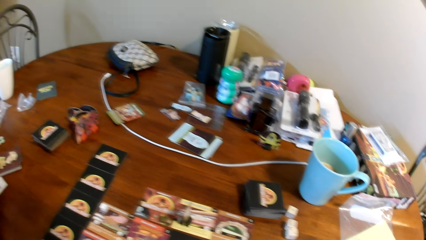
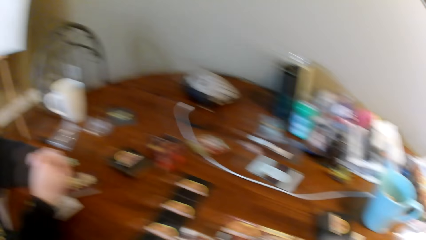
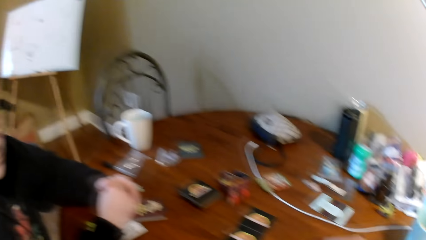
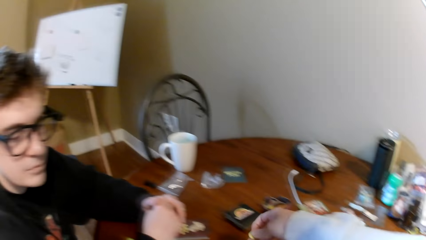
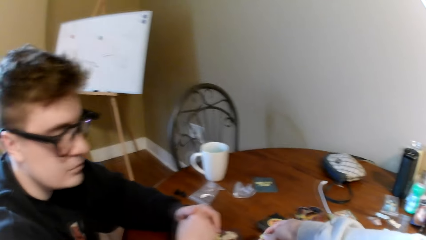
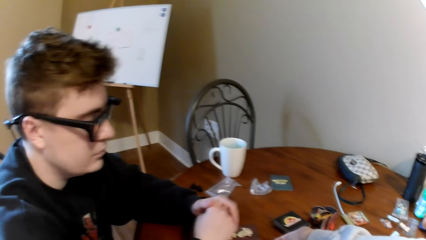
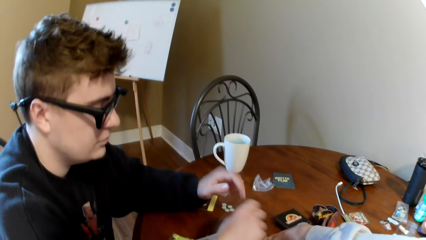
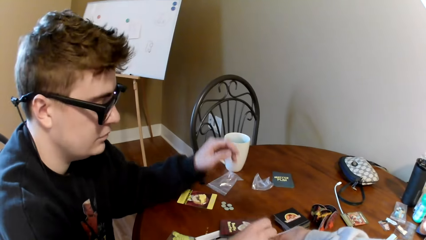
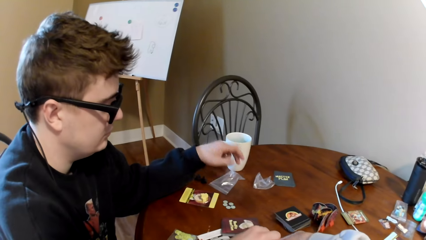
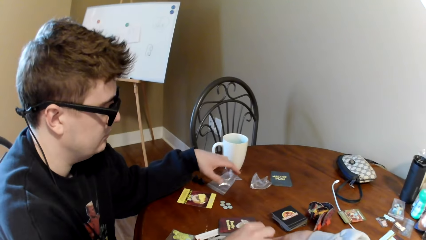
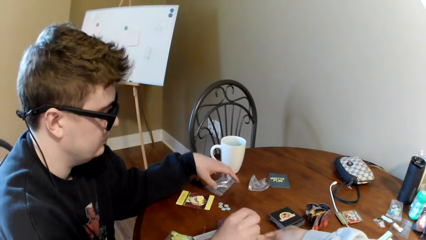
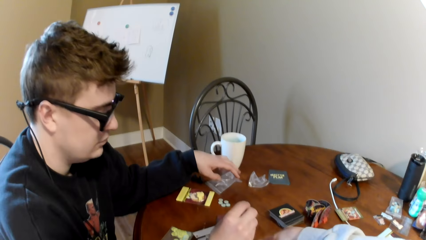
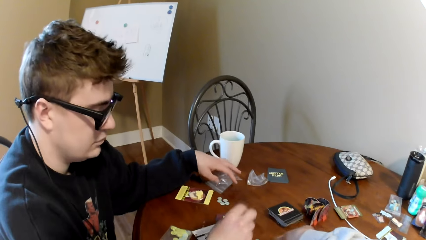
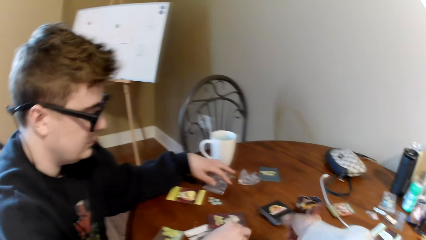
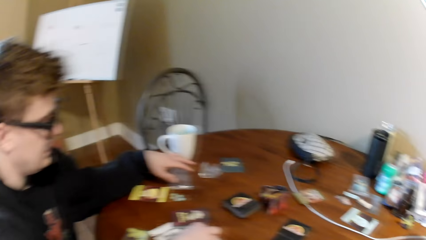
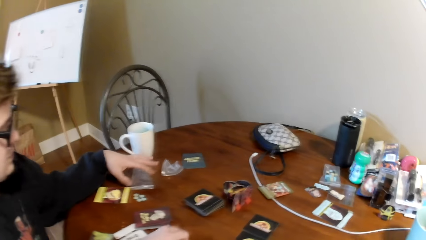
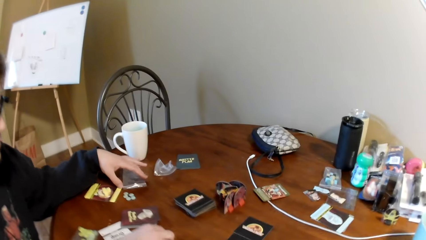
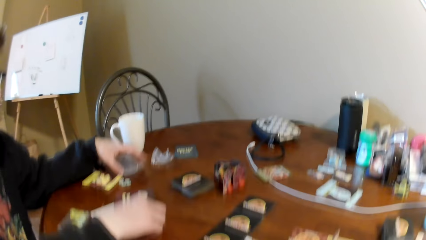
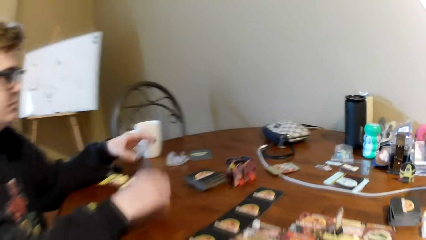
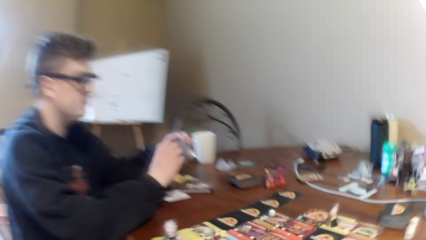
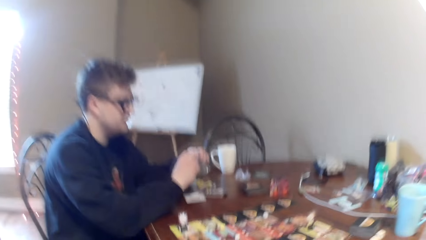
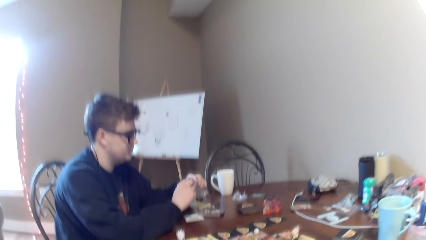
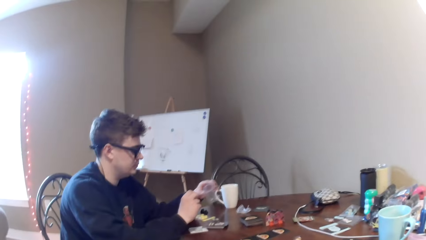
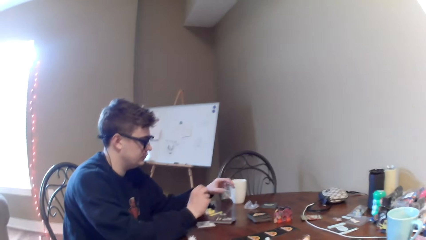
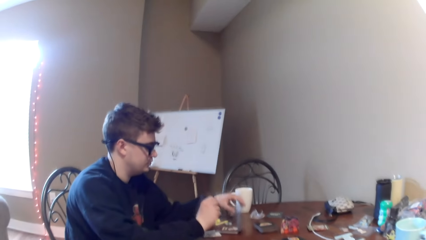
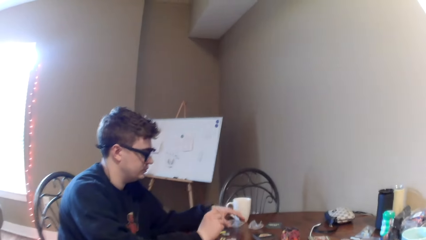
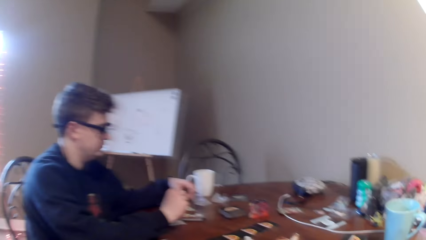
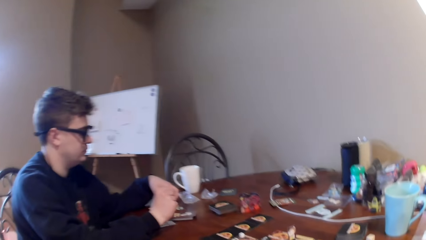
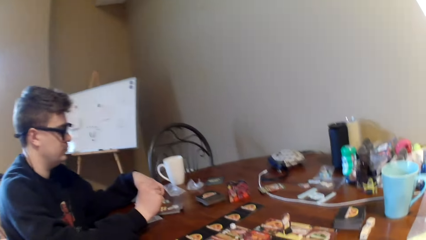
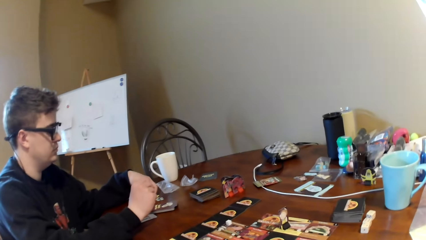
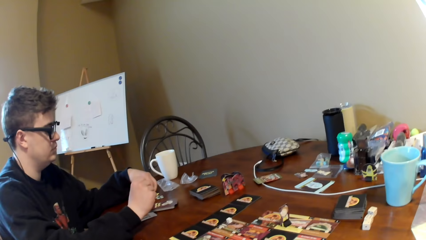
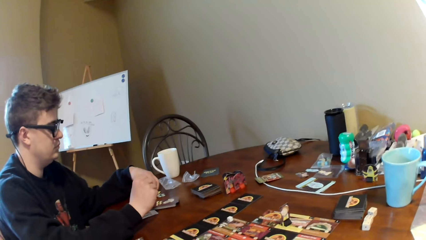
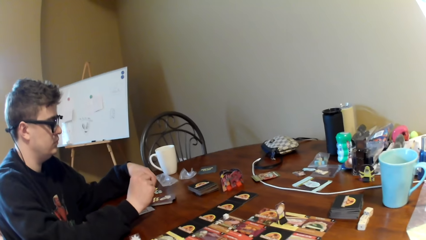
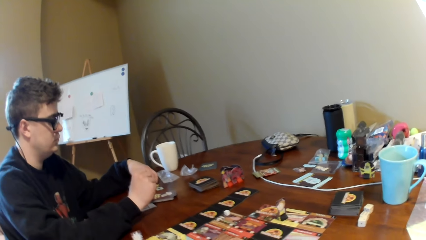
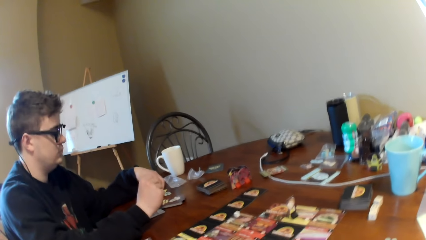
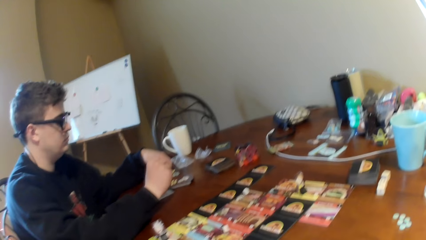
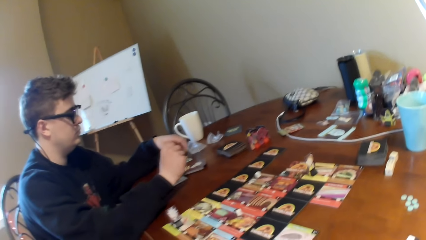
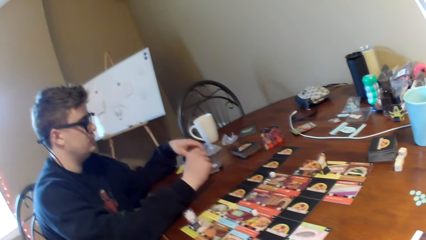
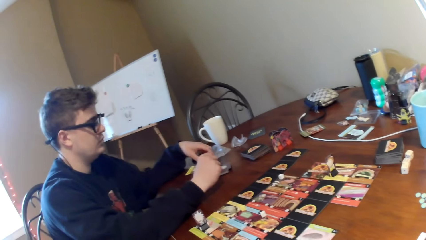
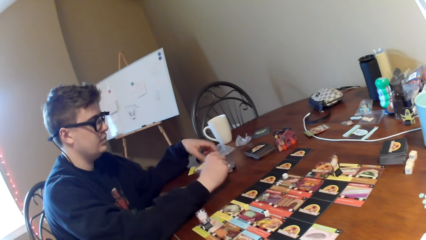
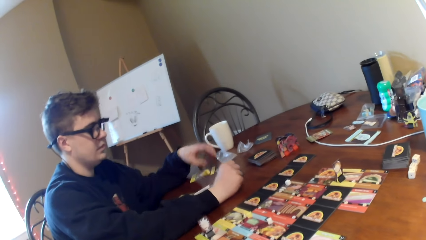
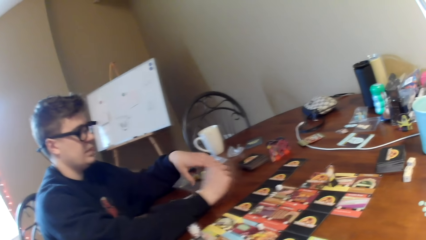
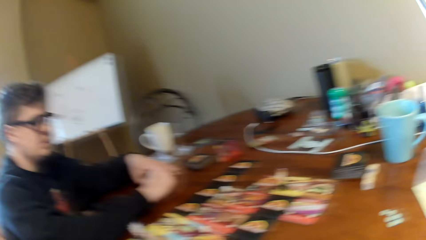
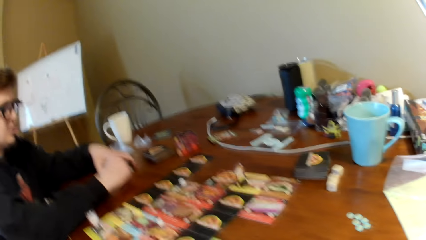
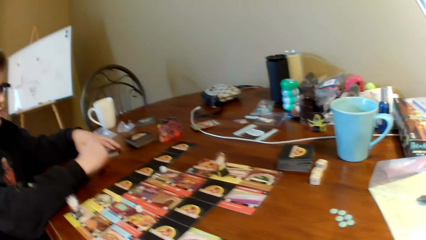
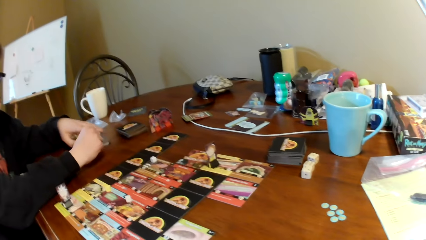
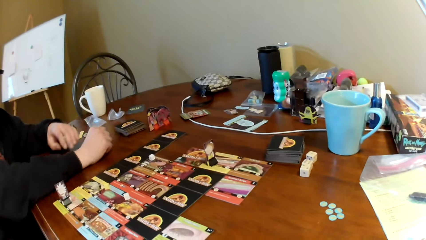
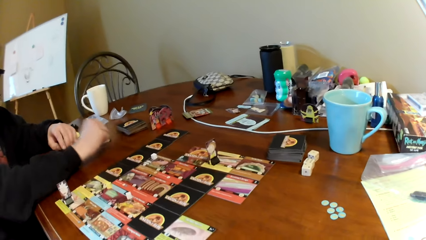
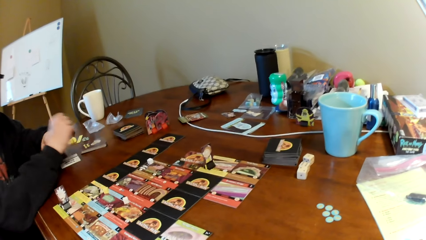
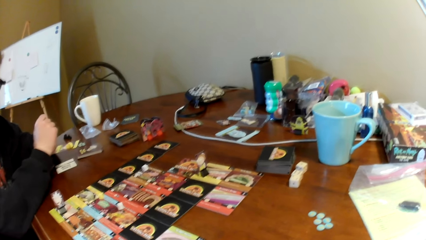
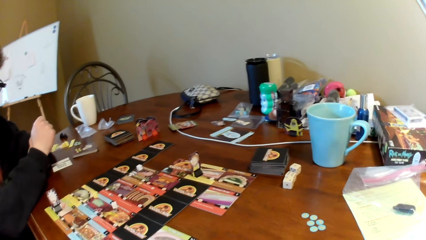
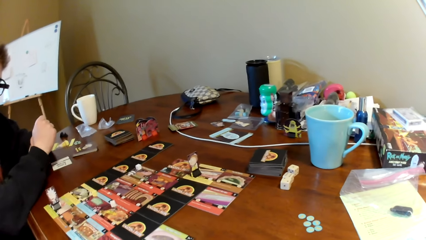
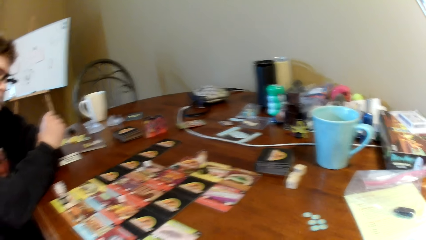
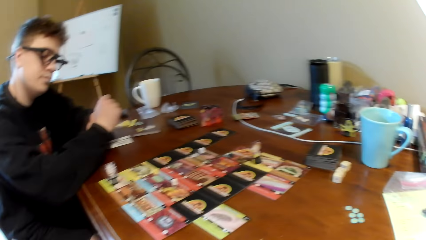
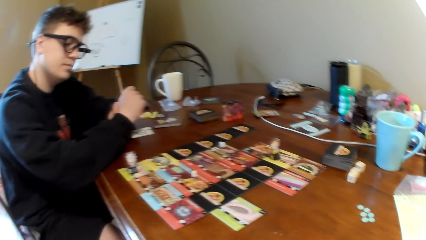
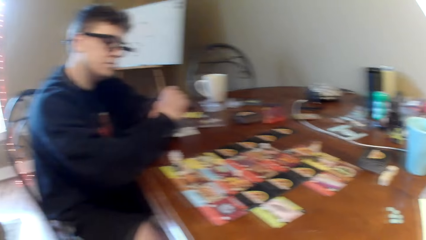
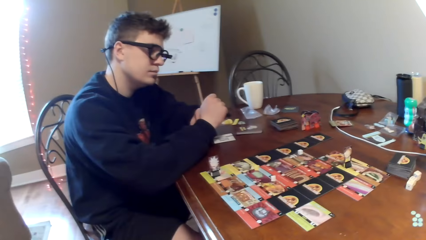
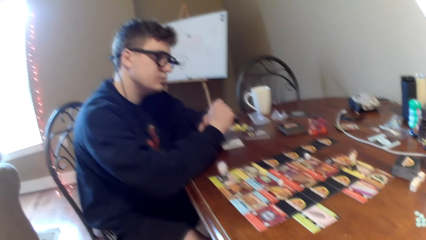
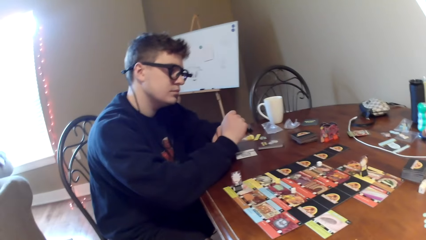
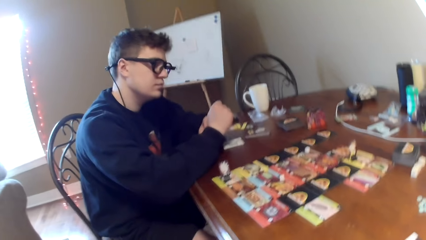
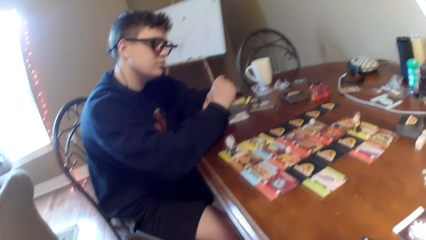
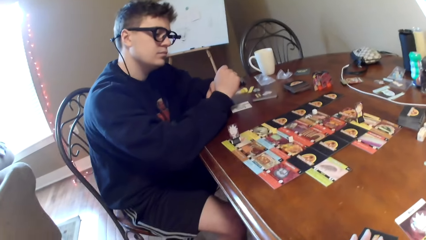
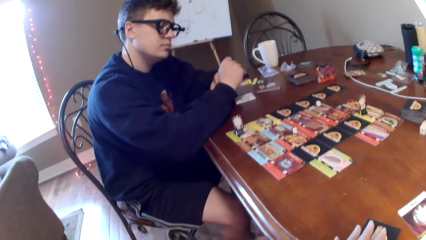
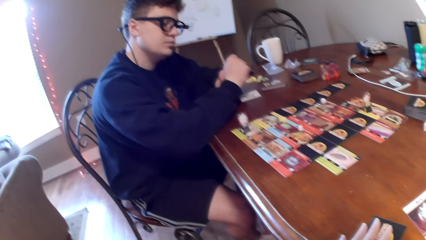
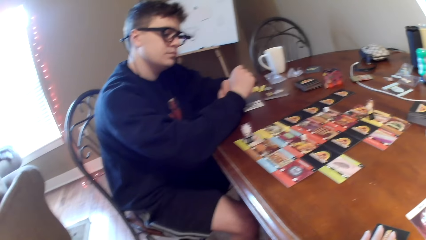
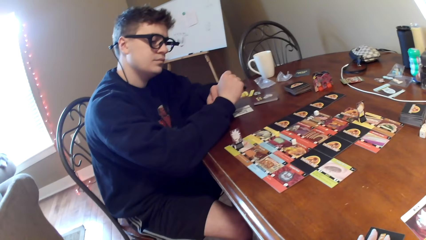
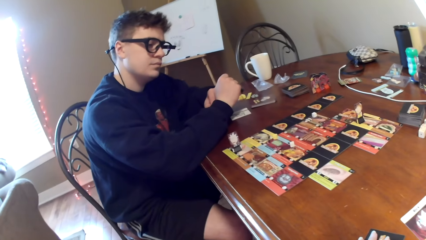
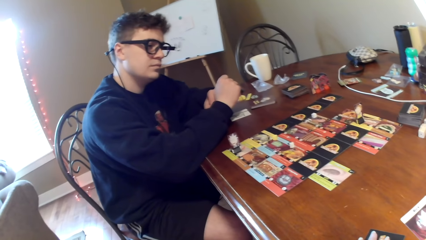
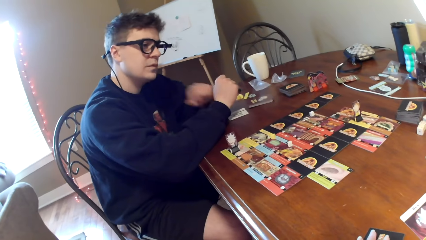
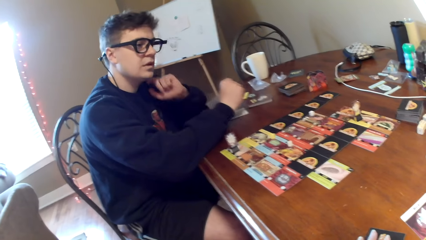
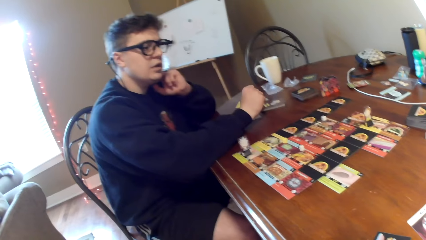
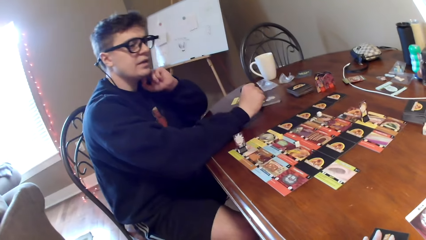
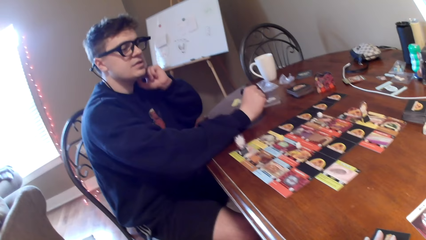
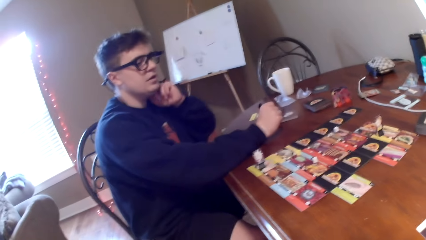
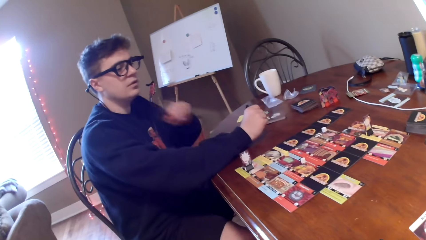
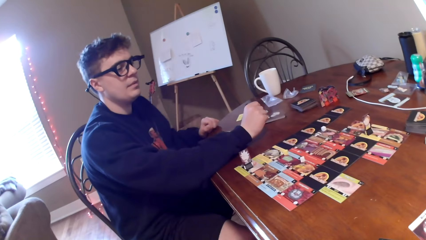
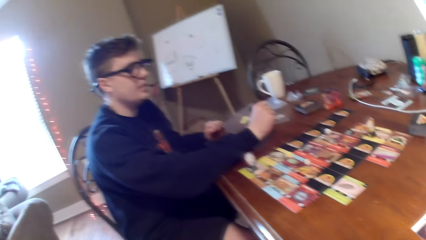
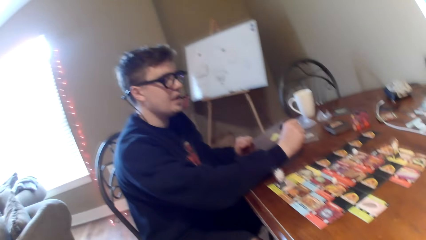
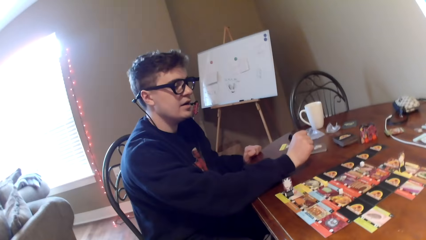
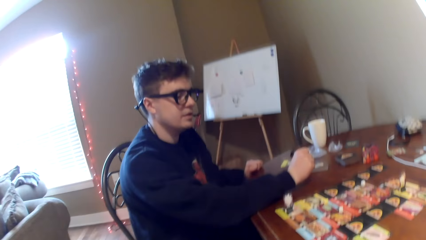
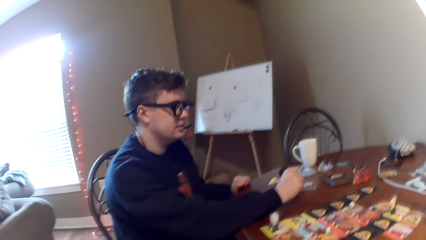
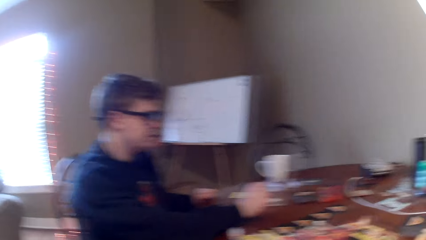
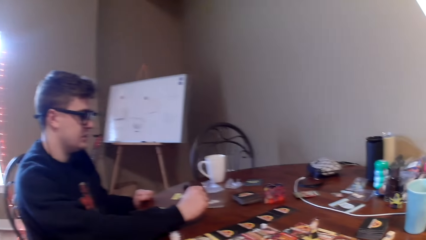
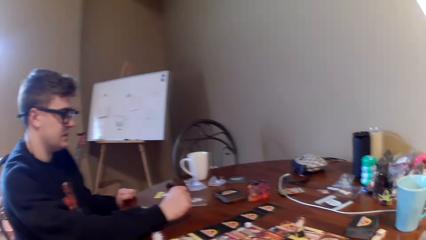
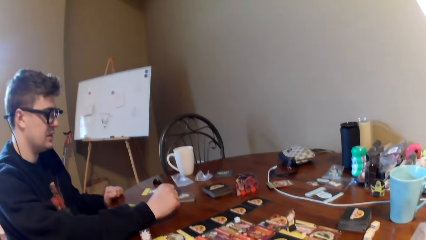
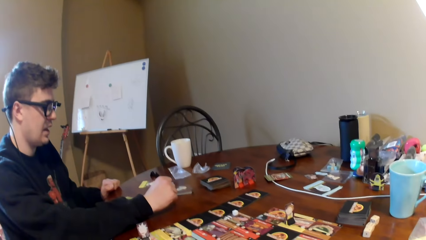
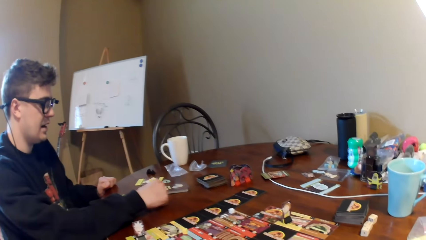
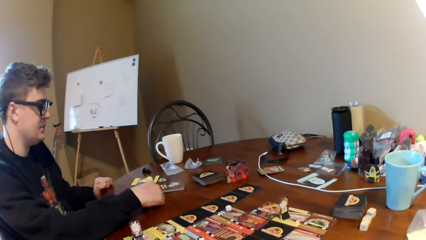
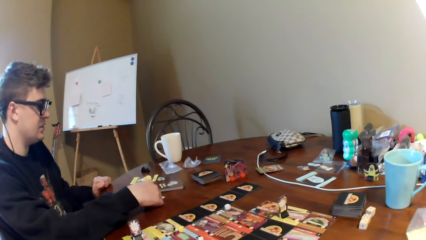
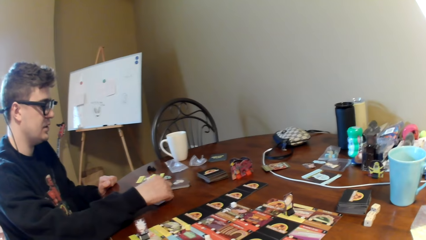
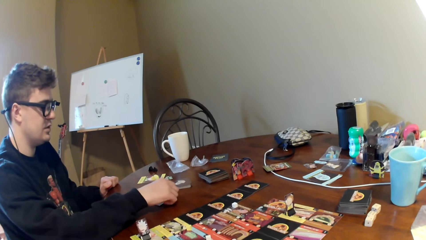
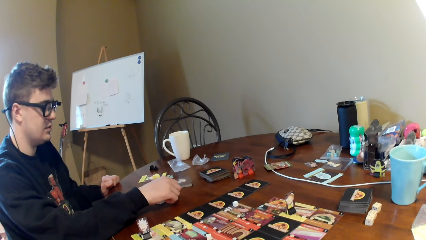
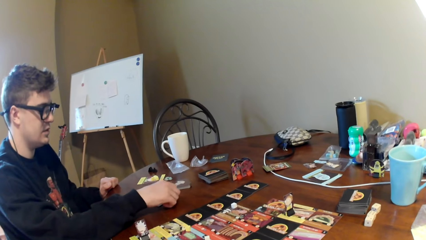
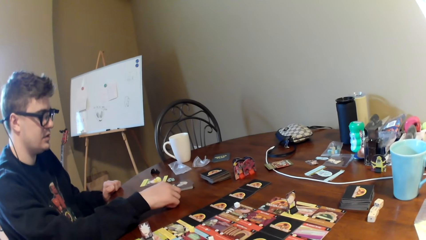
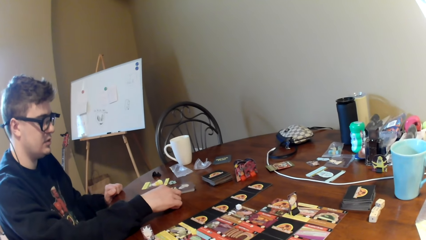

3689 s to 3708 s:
The camera wearer puts the card on the table. They hand a man a card. The man picks up a polythene paper. The camera wearer looks at the cards on the table. The man puts the polythene paper aside. He puts the card on the table. He stretches his hand. The man converses to the camera wearer.
